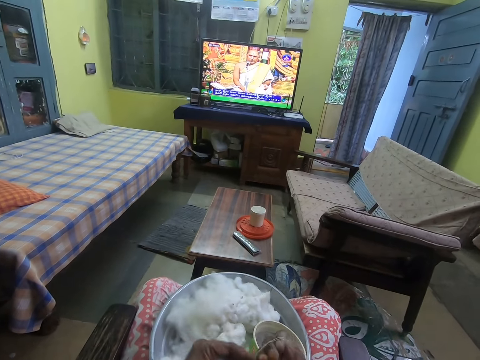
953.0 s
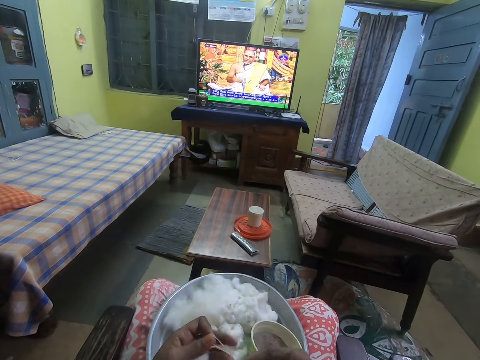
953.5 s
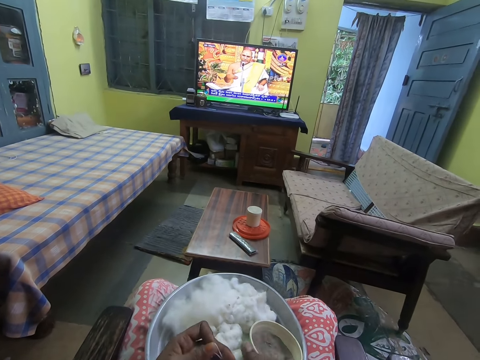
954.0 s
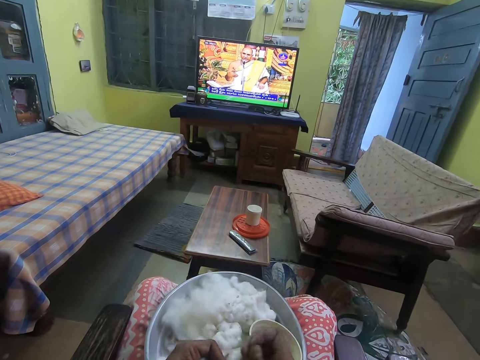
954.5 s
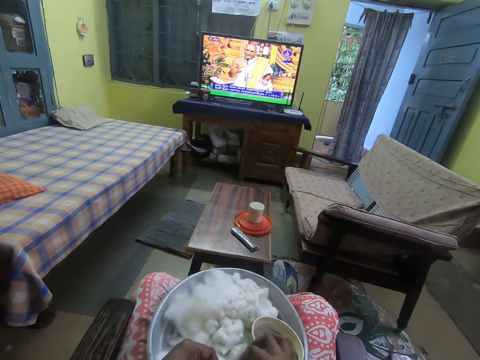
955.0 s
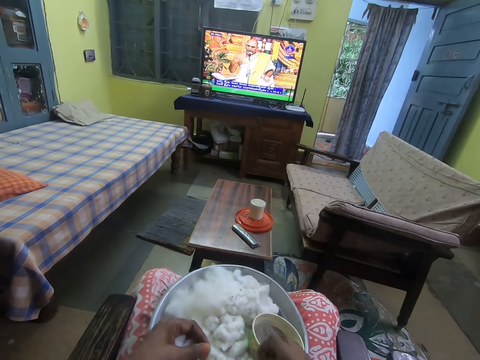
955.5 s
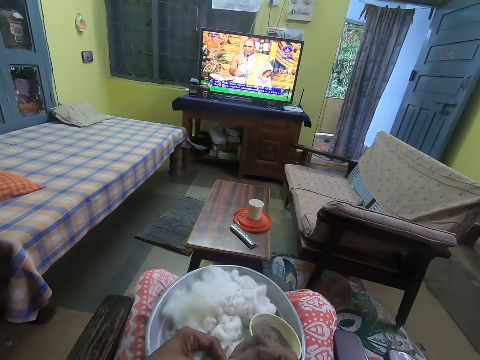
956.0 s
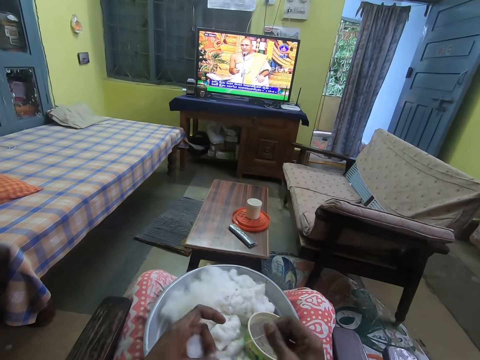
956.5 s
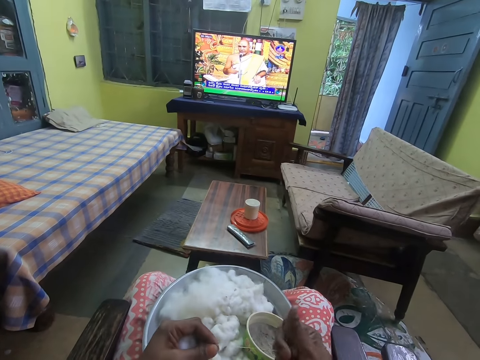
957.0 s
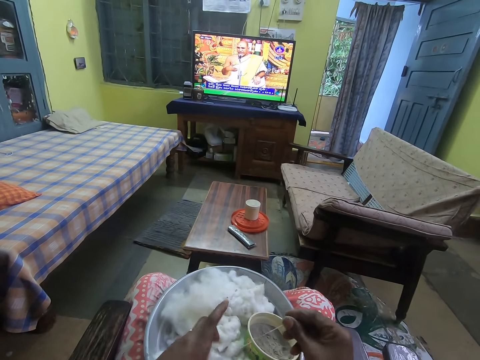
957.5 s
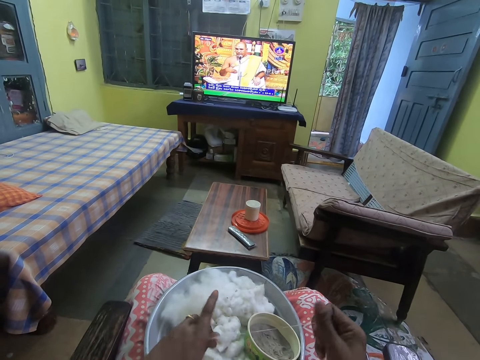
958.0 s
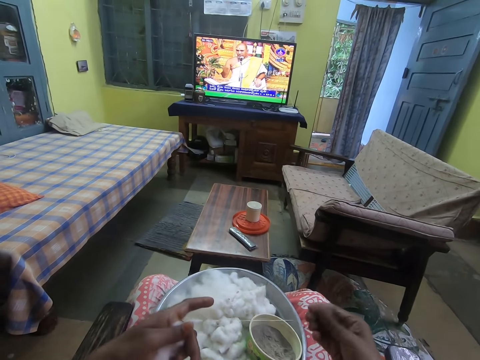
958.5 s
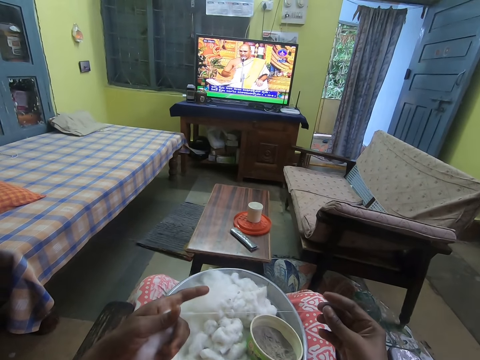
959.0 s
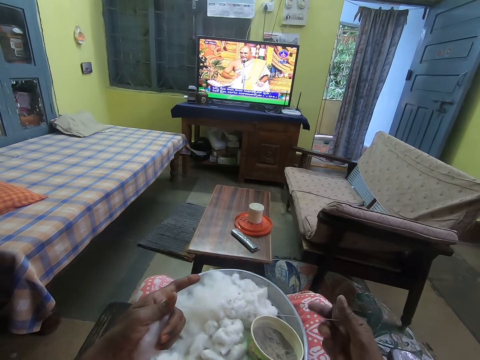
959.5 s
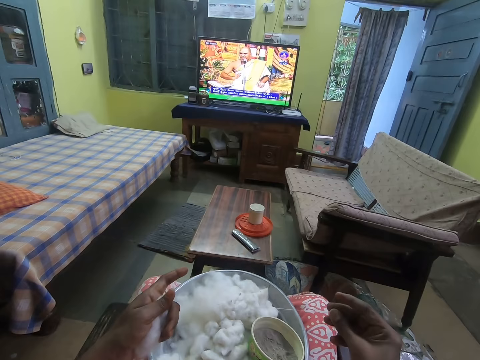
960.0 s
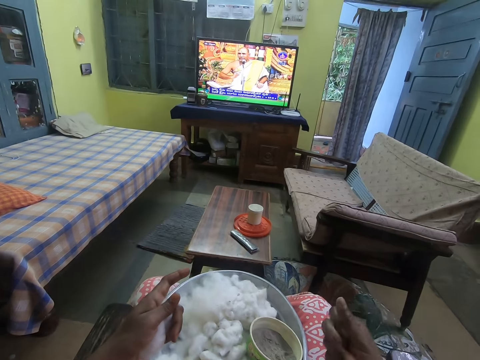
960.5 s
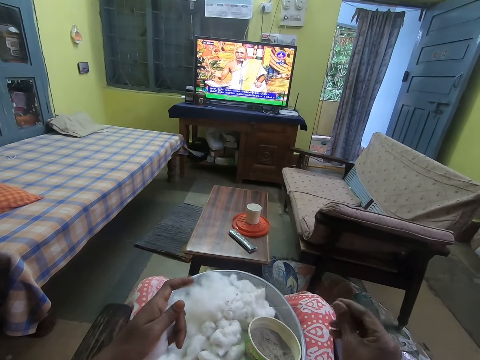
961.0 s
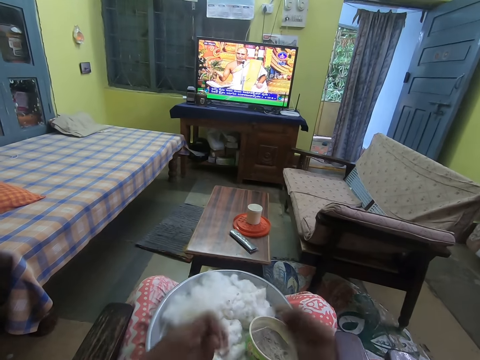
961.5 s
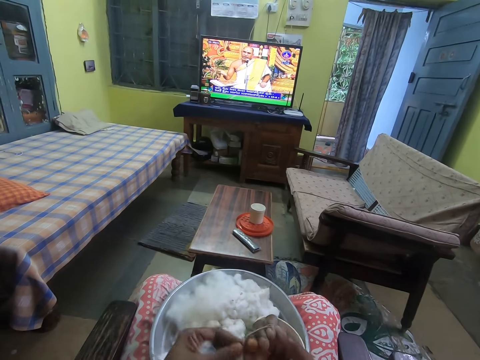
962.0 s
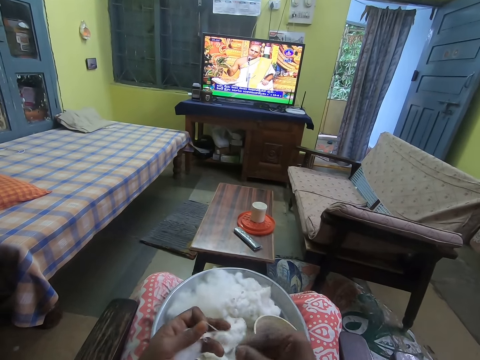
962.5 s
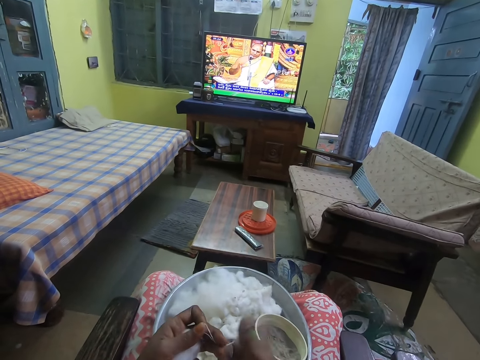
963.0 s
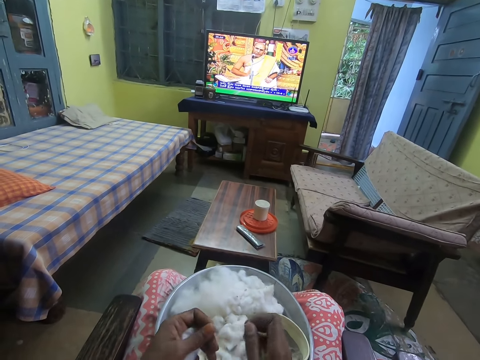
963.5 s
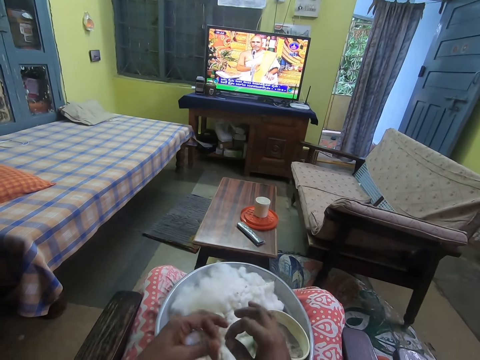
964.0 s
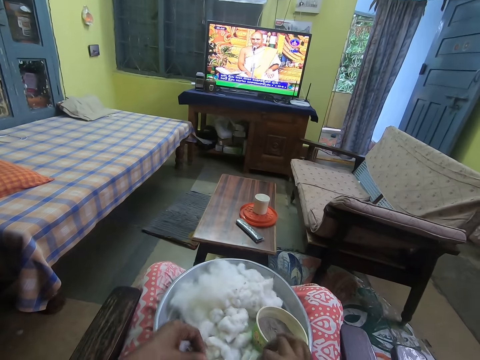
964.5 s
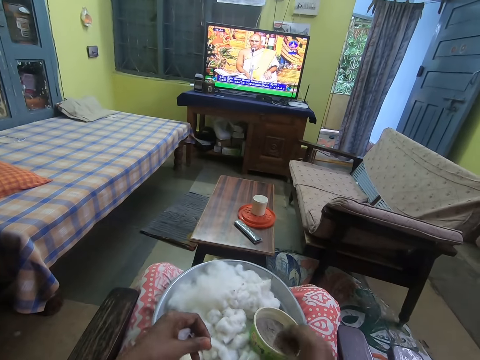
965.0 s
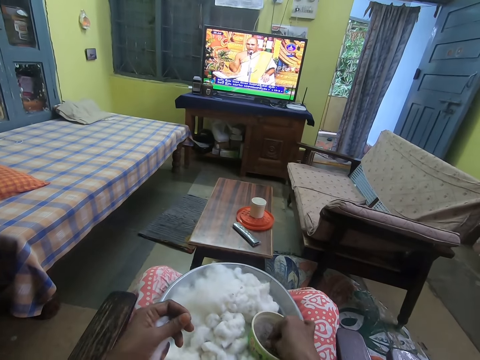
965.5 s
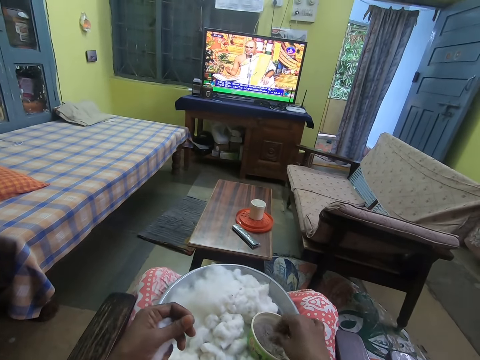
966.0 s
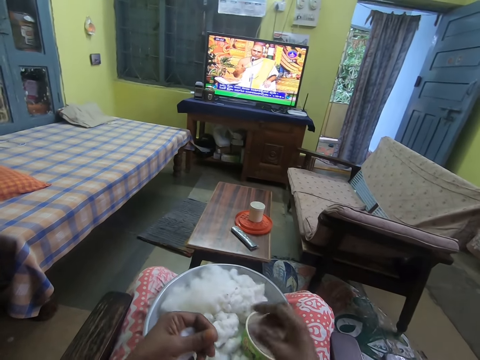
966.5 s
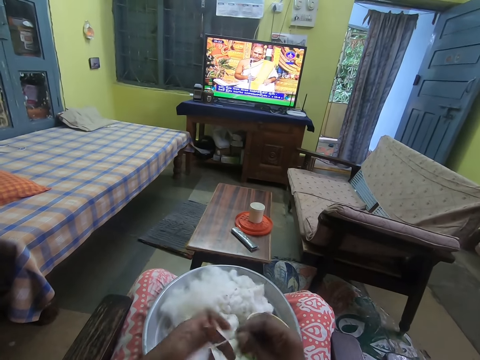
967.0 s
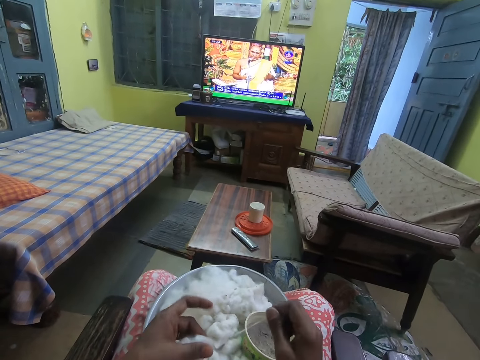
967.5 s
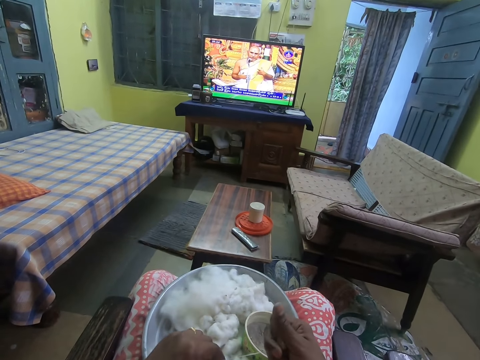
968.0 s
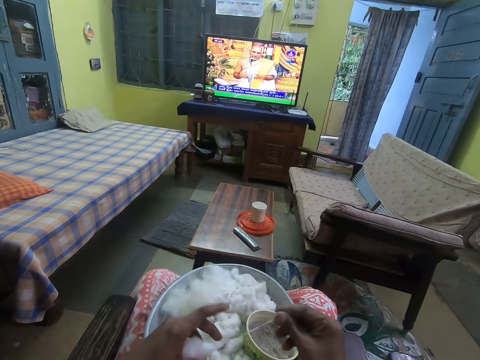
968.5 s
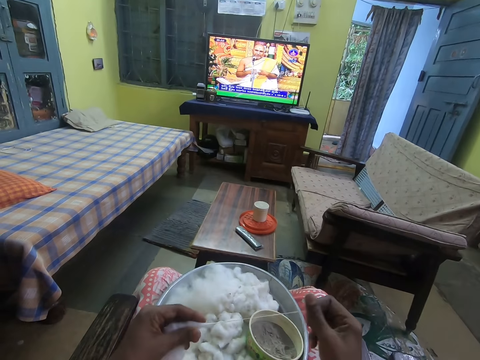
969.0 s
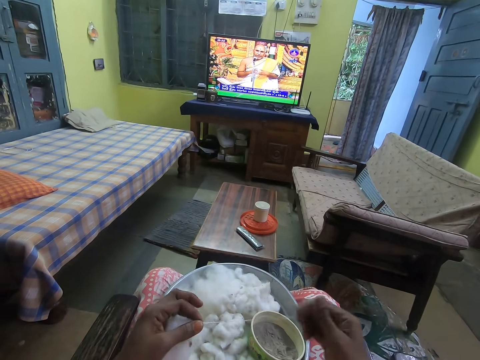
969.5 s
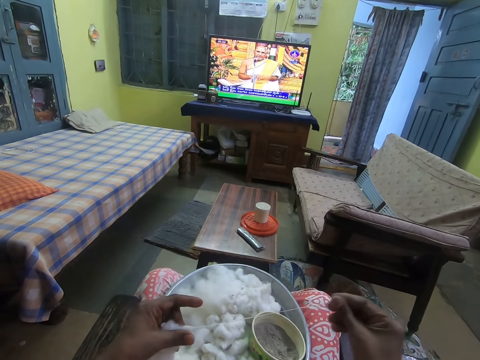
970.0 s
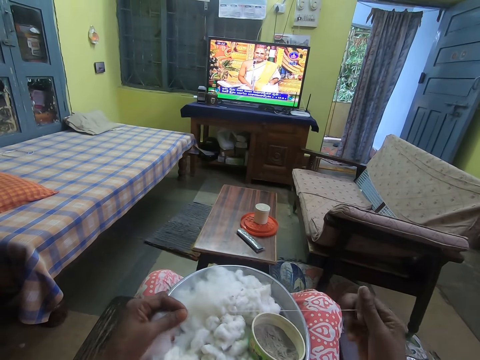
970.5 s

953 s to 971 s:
The camera wearer cuts wool. She drops the rolled cotton on the tray on her lap with her right hand. She picks the cotton from her left hand with her right hand. She straightens the wool. She rolls the cotton with both hands. She cuts the wool. She drops the rolled cotton on the tray on her lap with her right hand. She touches ashes in the bowl on the tray with her right hand. She drops the rolled cotton on the tray on her lap with her right hand. She straightens the wool.

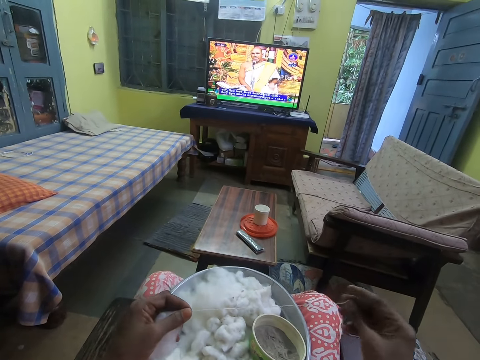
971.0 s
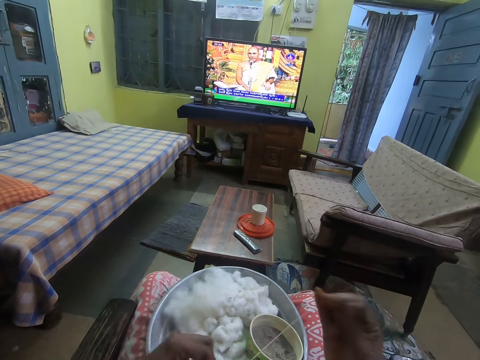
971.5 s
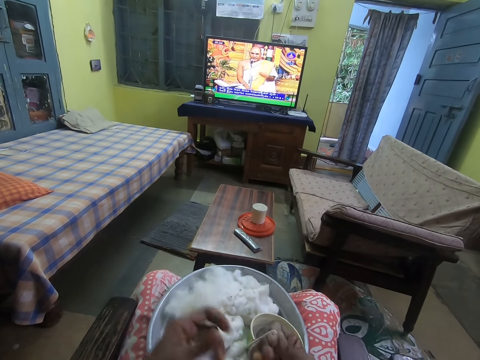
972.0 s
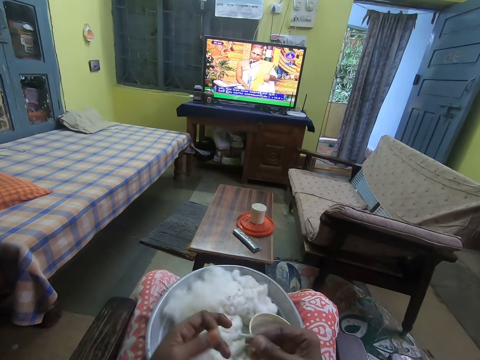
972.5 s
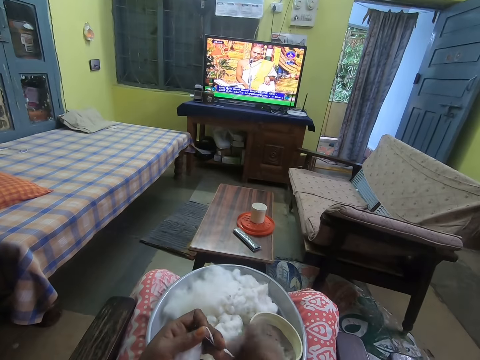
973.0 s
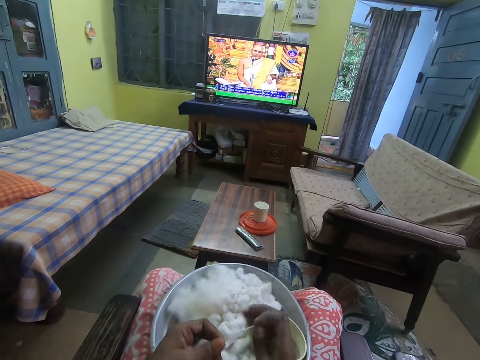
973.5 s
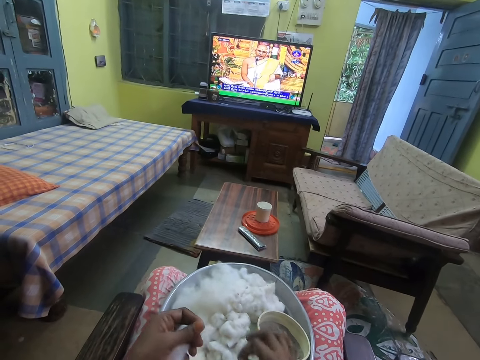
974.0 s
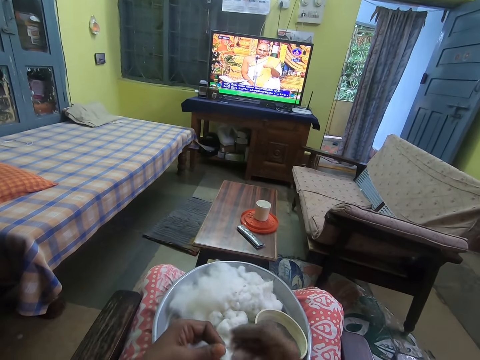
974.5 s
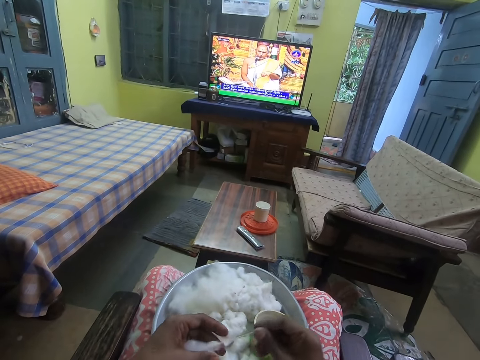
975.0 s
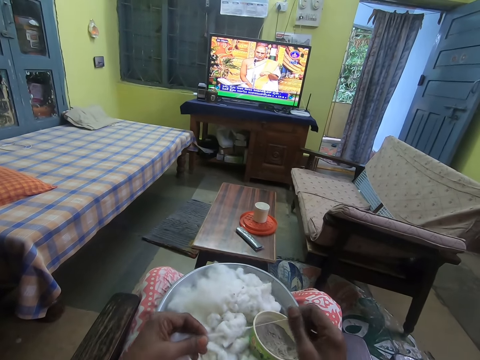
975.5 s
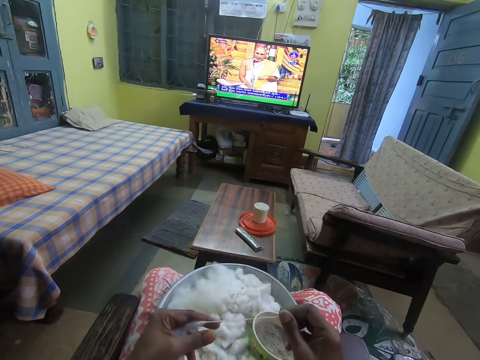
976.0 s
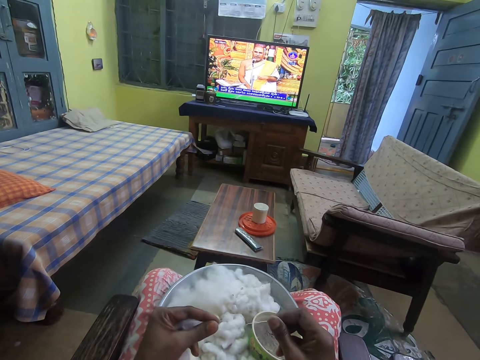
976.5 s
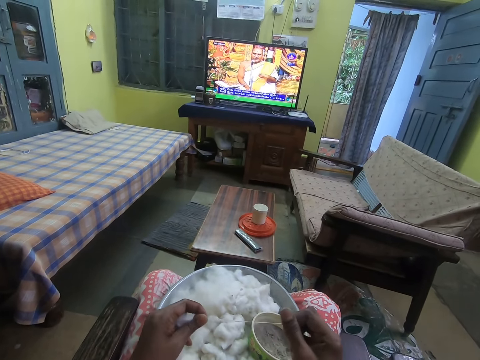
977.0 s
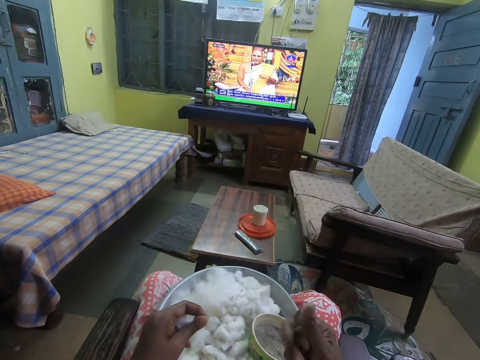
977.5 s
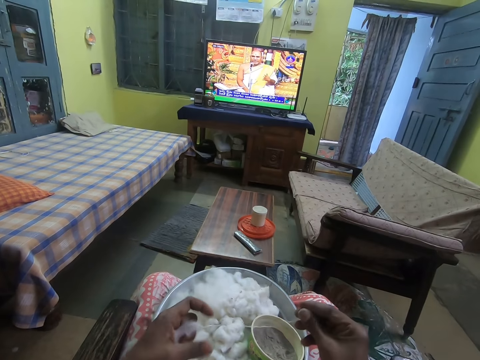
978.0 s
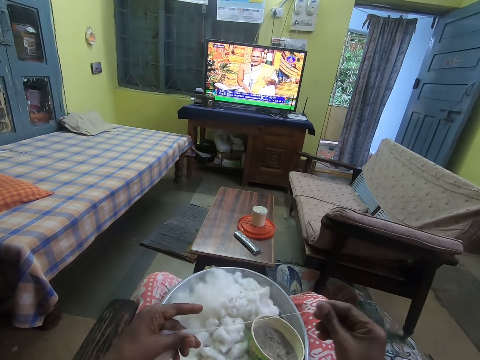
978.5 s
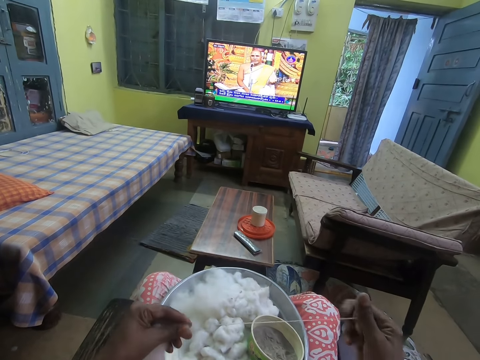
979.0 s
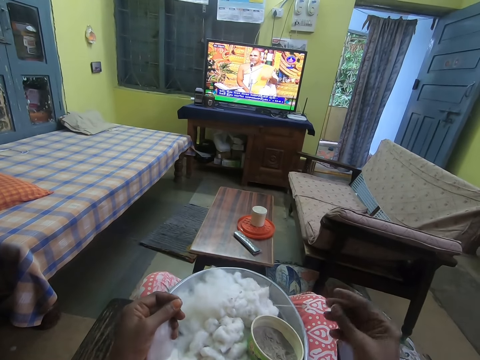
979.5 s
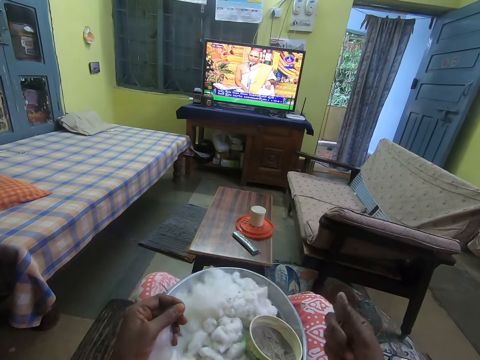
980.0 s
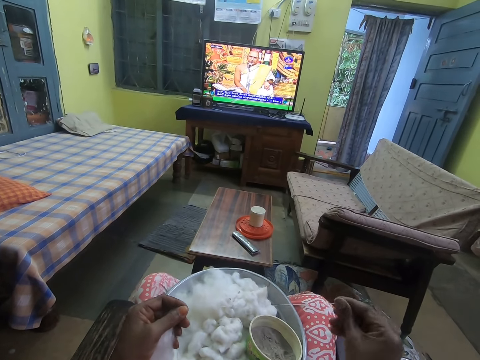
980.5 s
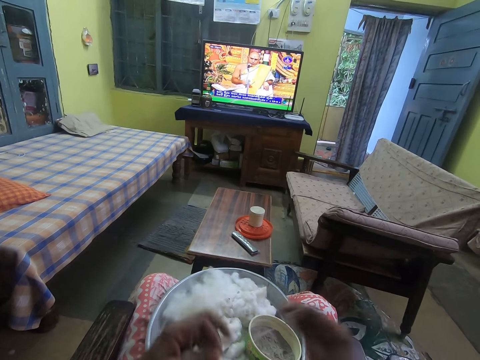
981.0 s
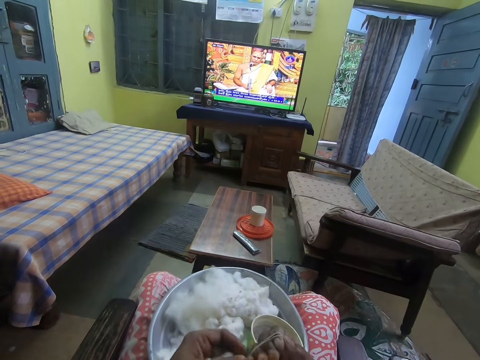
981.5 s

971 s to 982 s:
The camera wearer drops the rolled cotton on the tray on her lap with her right hand. She cuts wool. She rolls the cotton with both hands. She straightens the wool.
